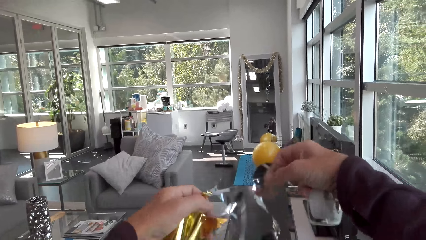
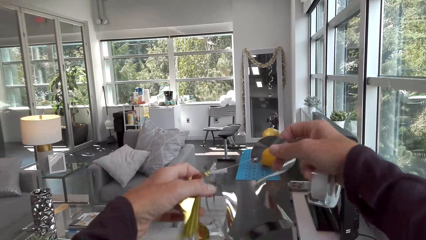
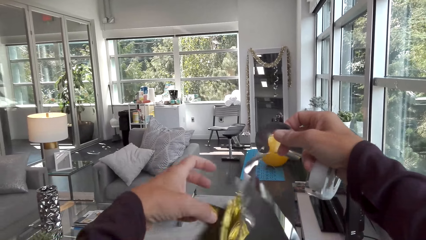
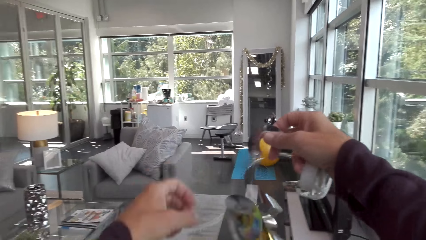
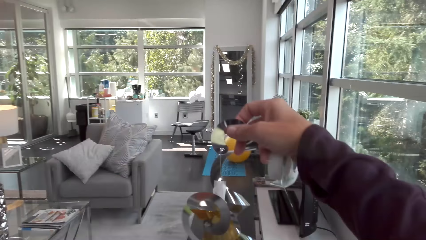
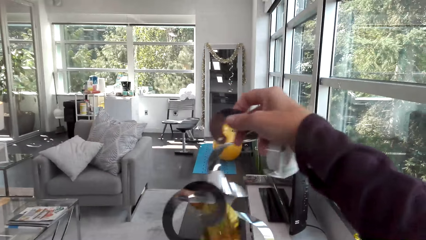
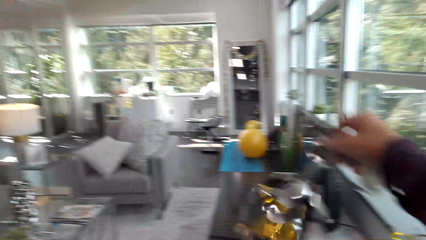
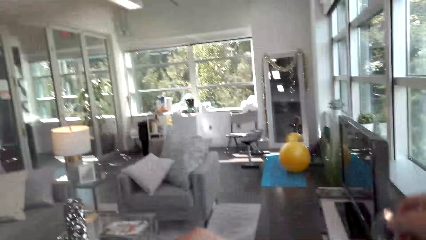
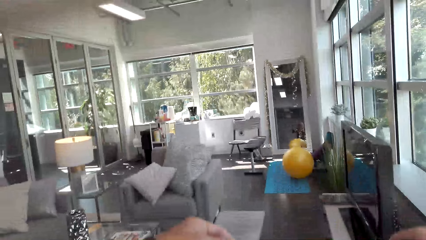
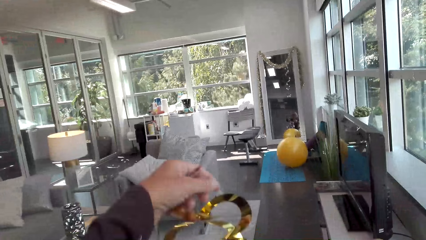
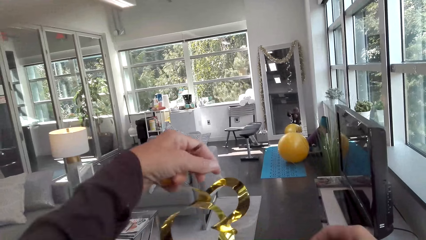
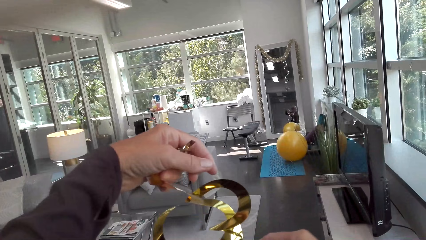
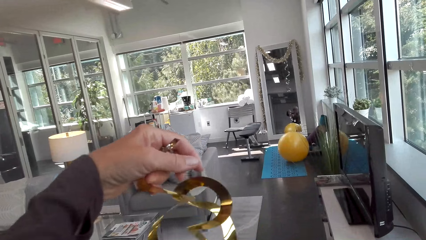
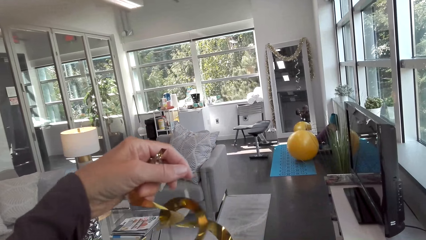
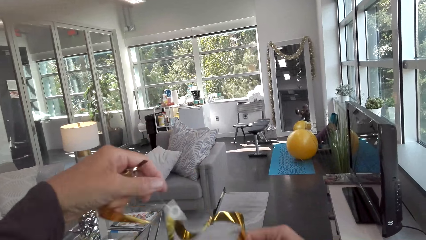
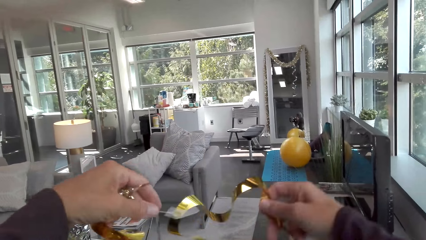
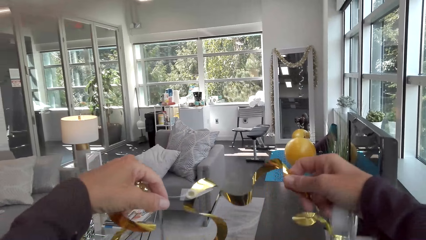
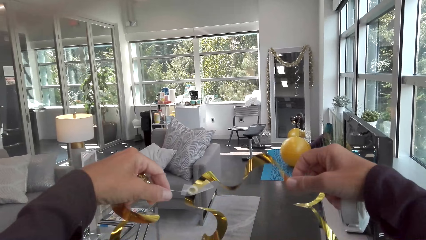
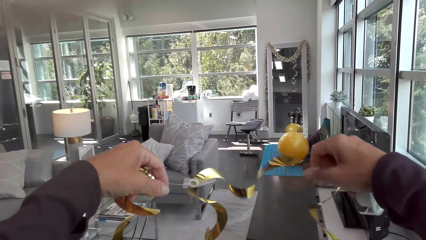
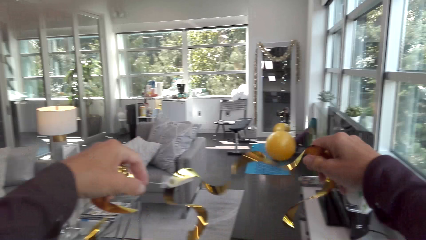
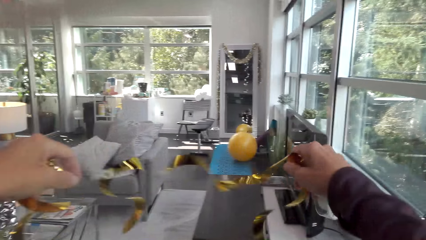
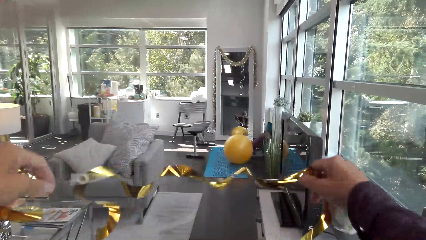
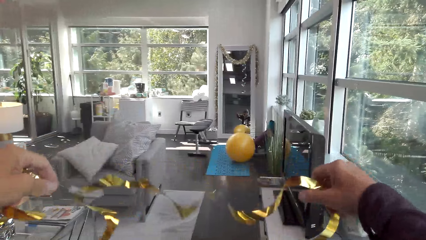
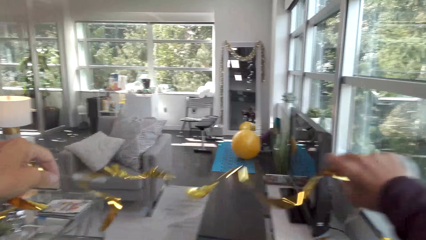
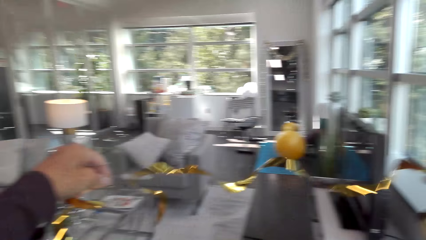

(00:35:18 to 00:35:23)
The camera wearer adjusts the decorating ribbon with her hands.

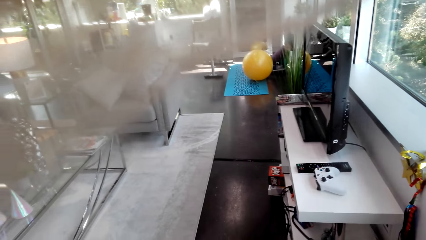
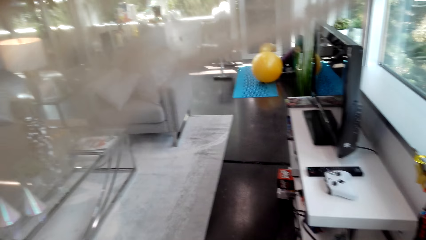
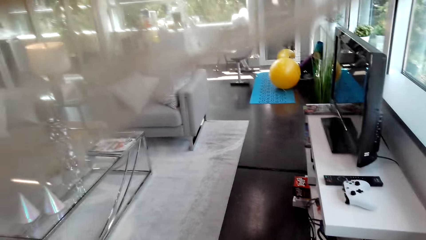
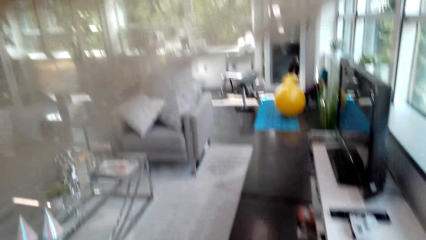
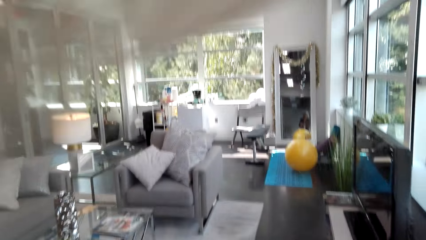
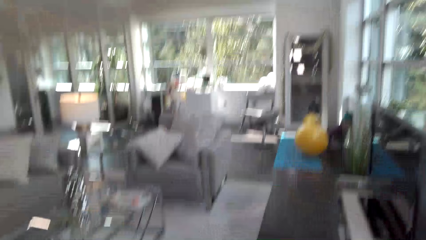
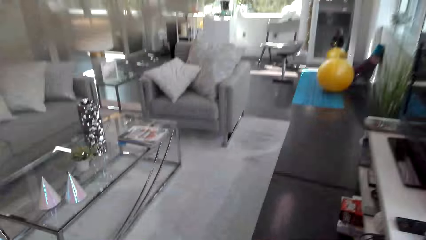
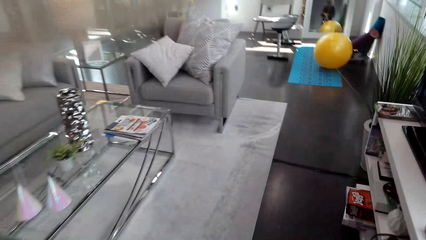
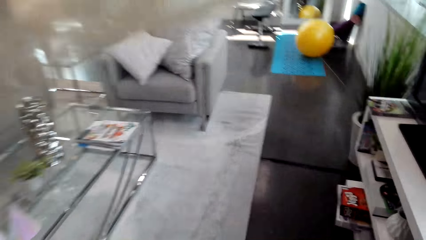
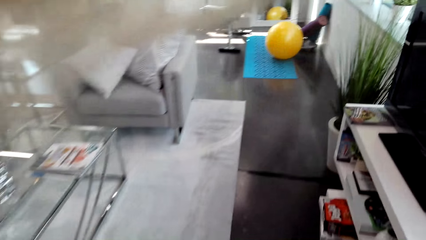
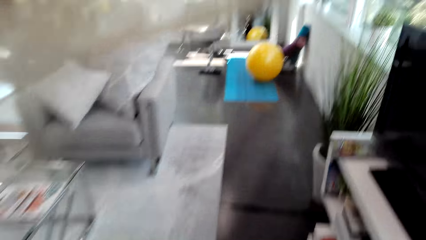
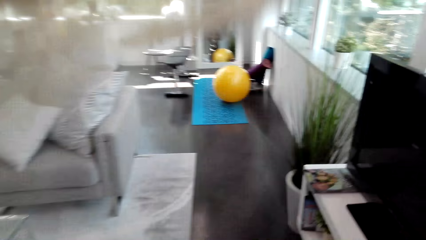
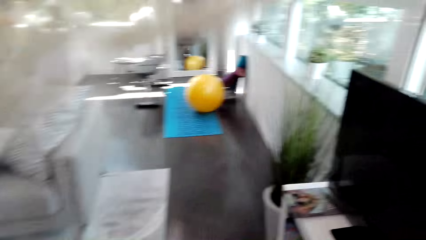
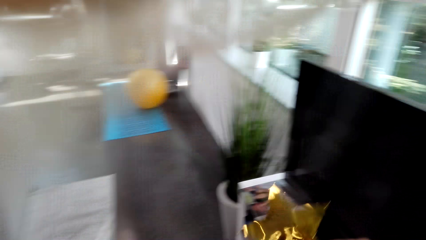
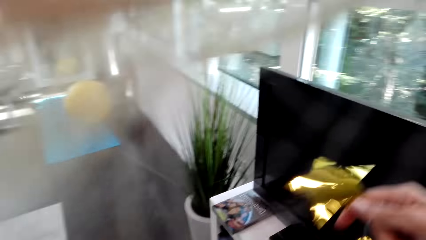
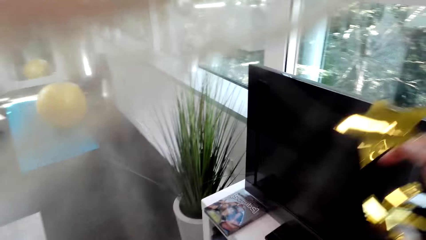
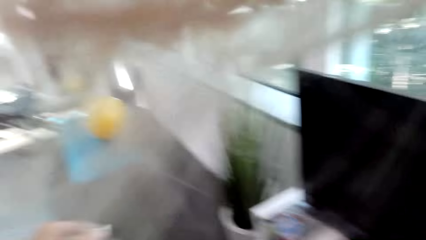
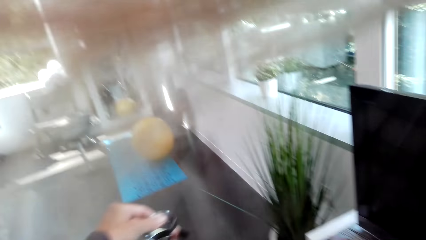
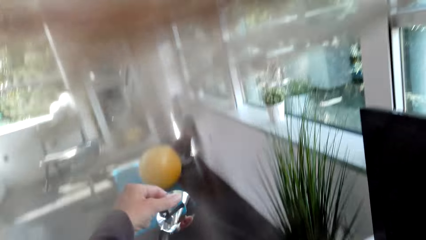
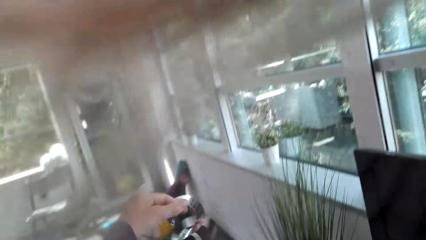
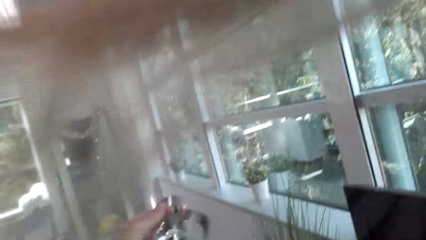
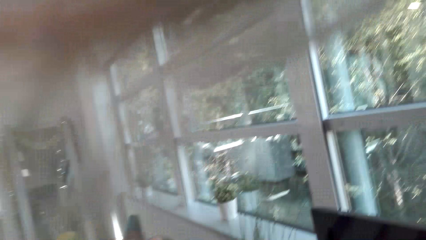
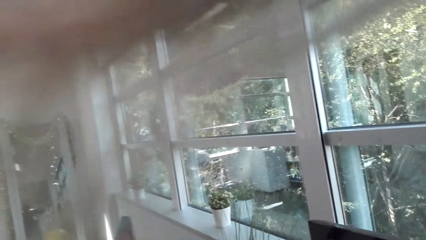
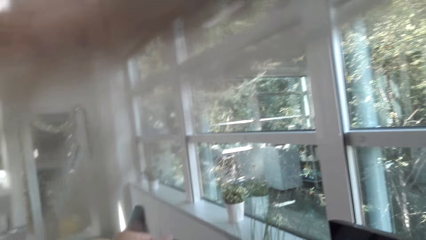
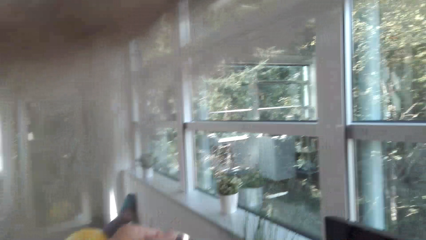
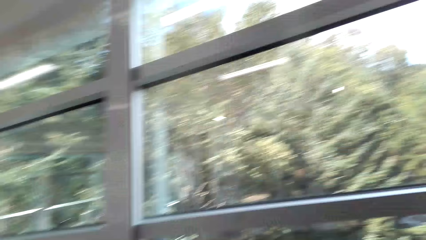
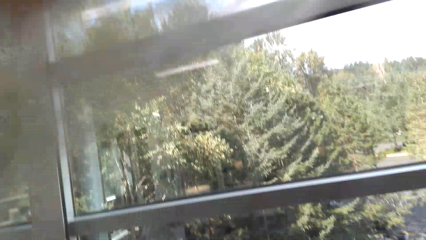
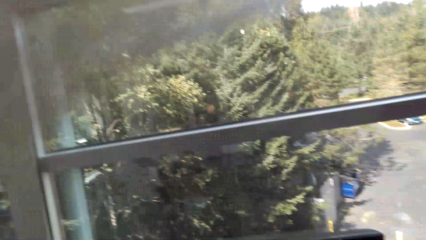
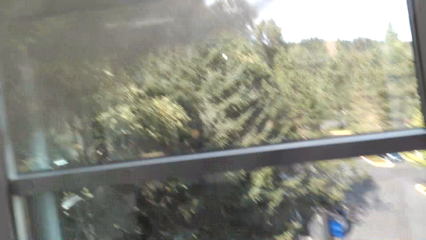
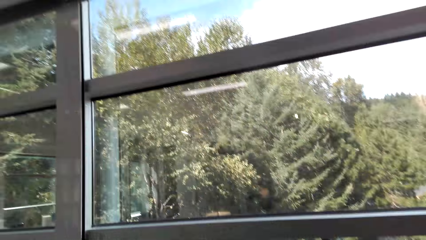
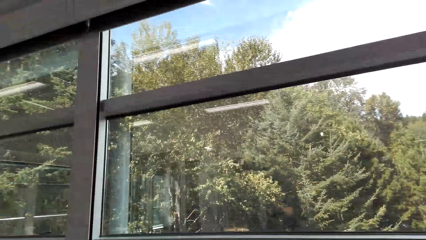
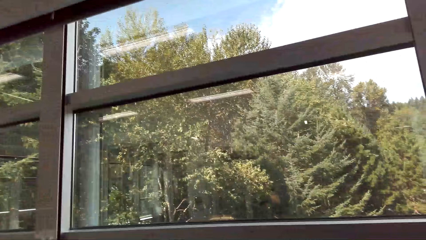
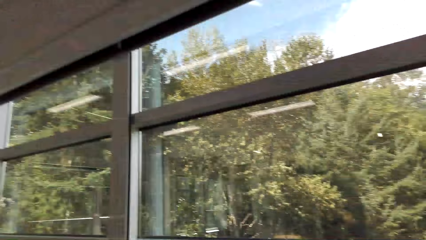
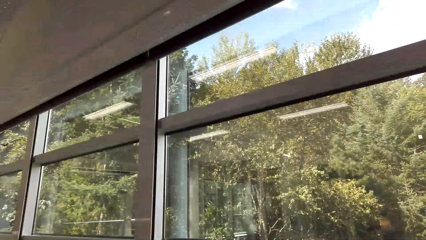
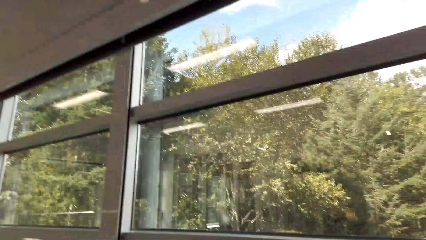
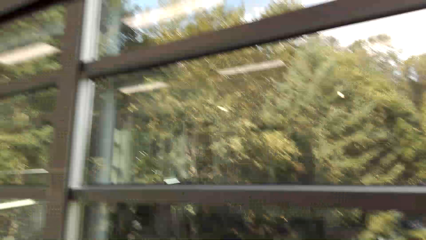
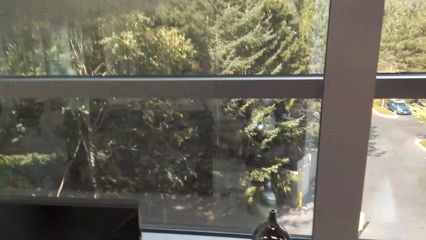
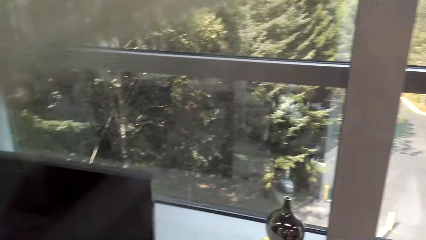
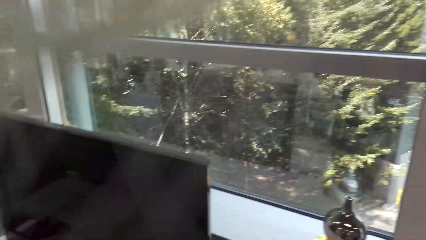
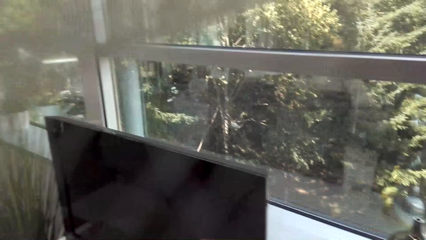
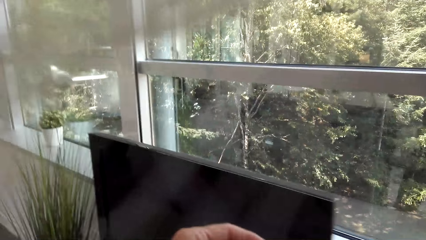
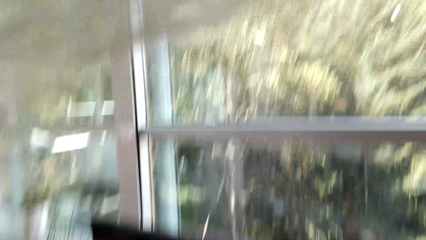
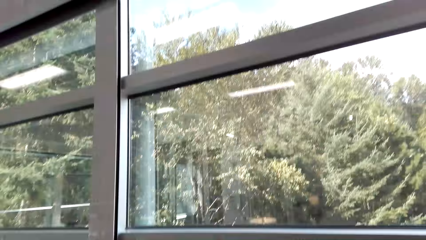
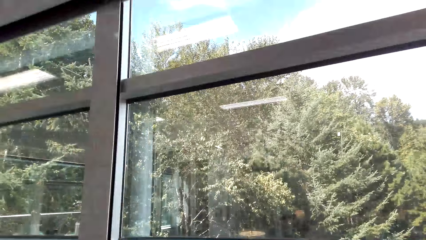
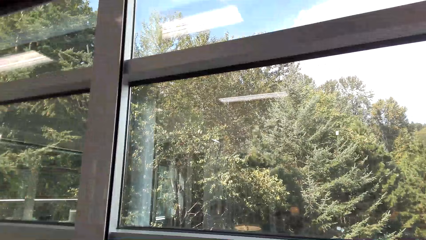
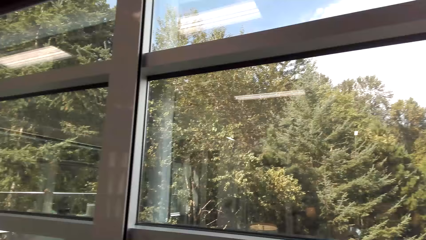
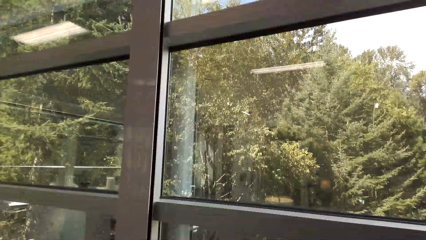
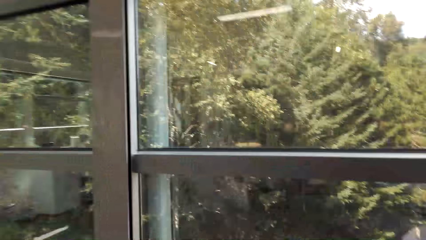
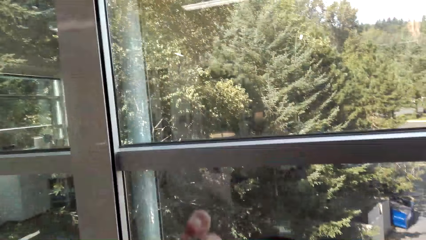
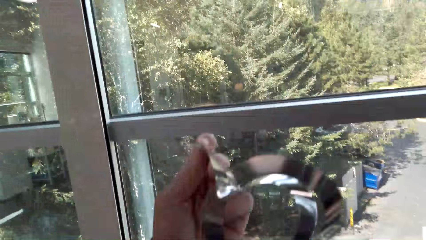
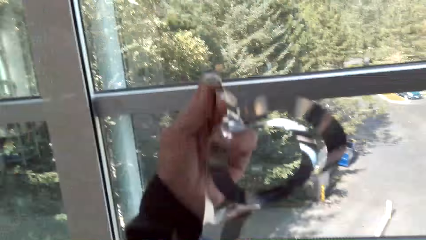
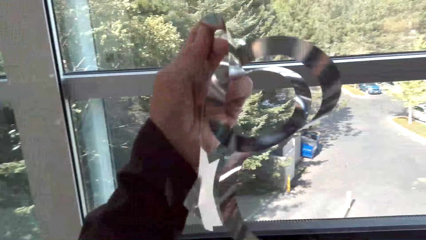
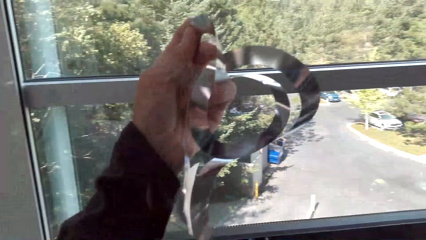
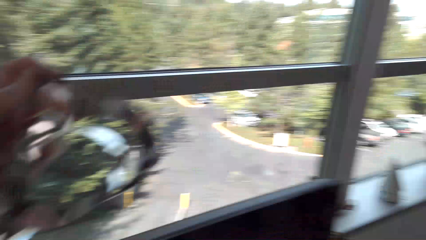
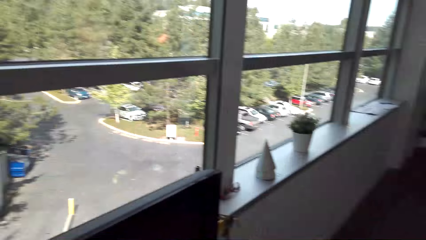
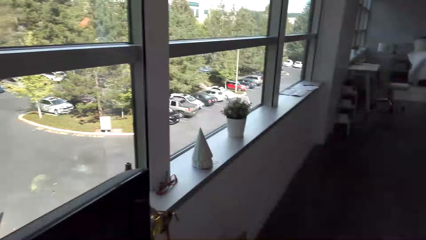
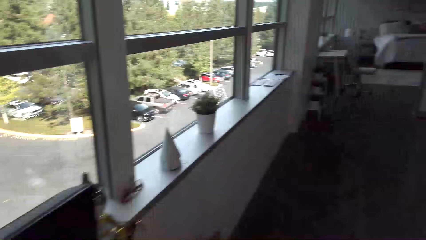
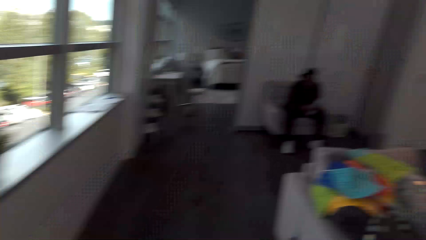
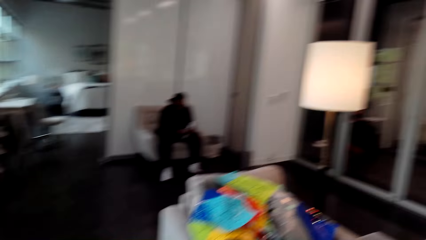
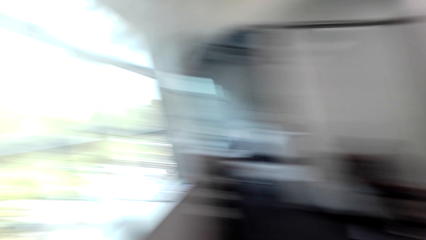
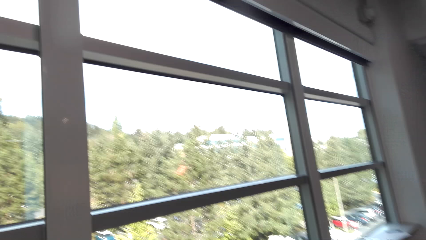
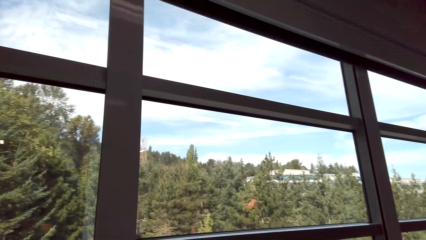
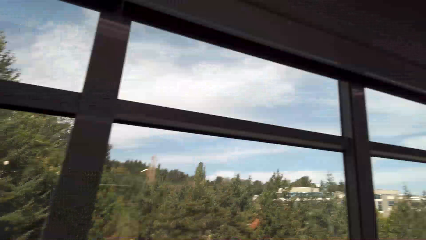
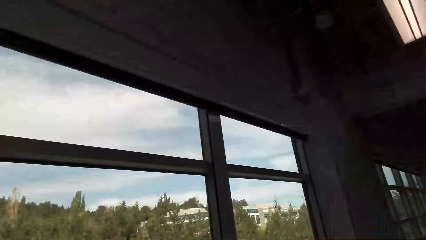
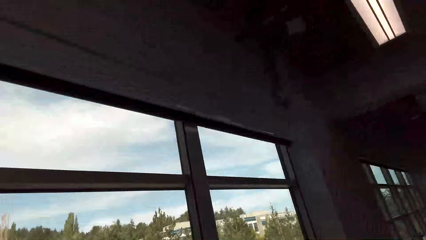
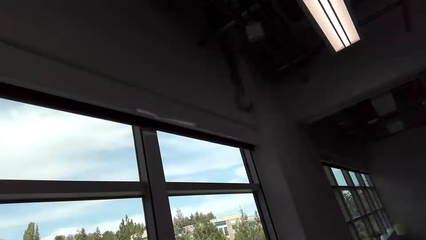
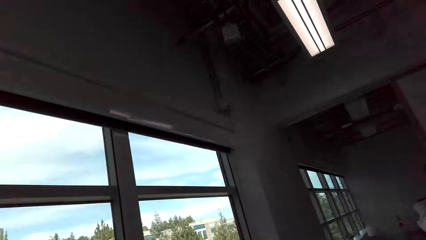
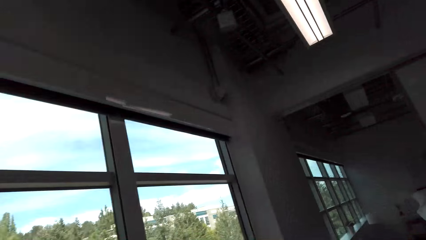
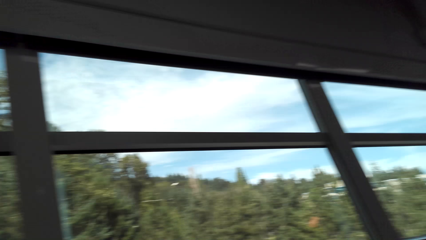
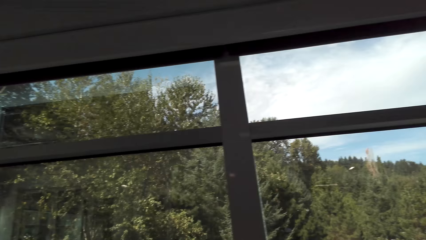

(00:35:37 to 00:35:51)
The camera wearer walks in the house. She holds the decorating ribbon with her left hand.
